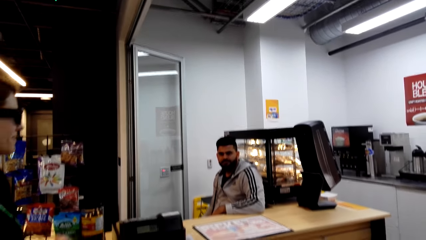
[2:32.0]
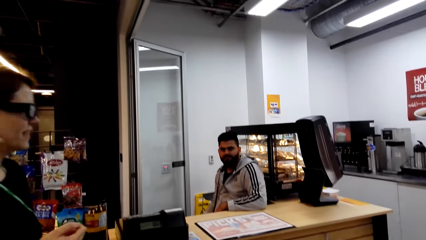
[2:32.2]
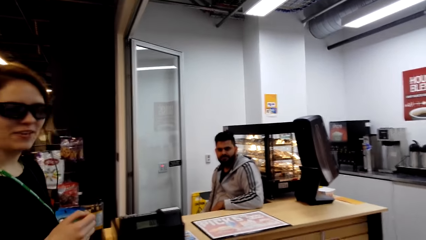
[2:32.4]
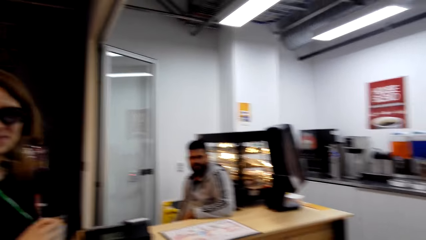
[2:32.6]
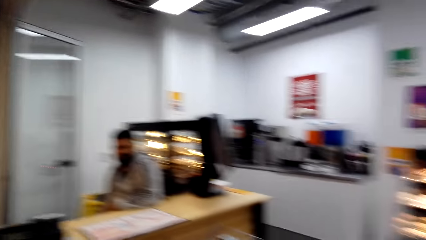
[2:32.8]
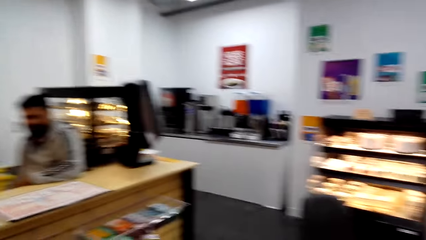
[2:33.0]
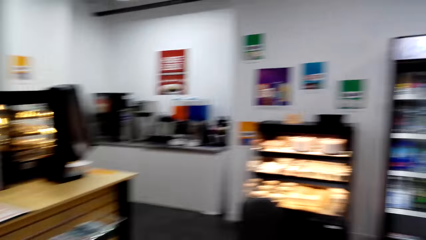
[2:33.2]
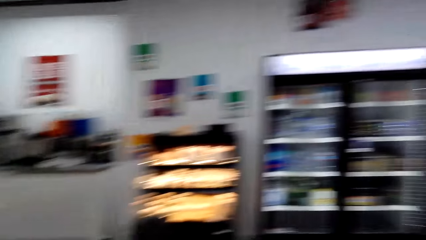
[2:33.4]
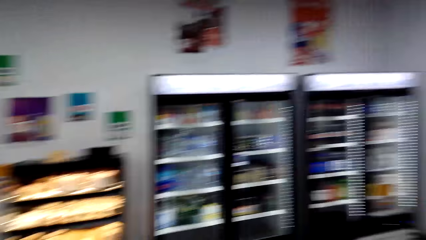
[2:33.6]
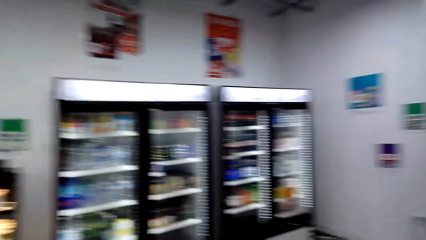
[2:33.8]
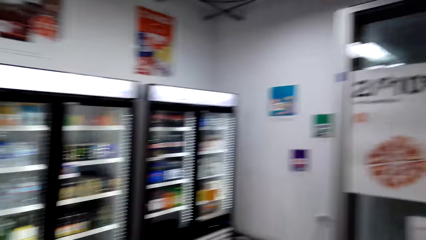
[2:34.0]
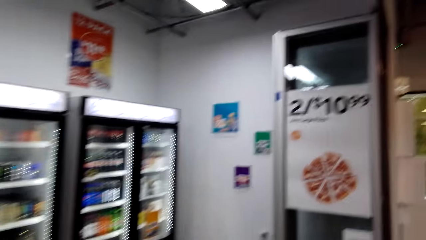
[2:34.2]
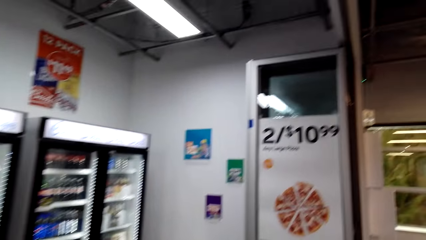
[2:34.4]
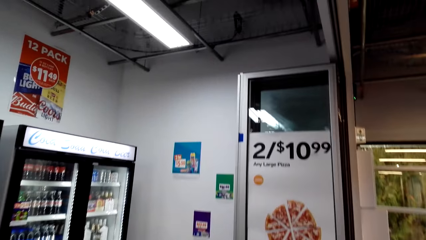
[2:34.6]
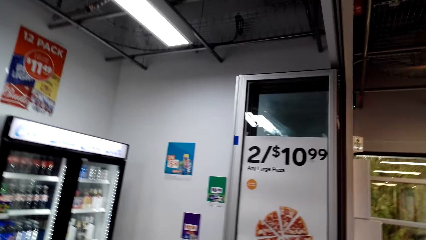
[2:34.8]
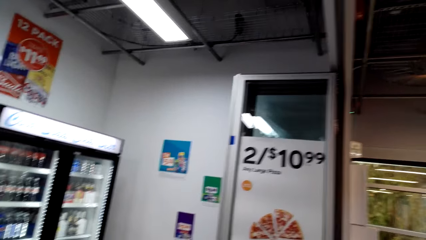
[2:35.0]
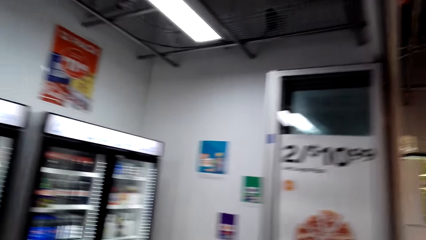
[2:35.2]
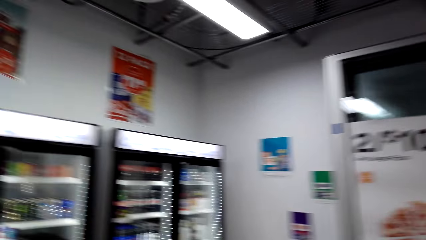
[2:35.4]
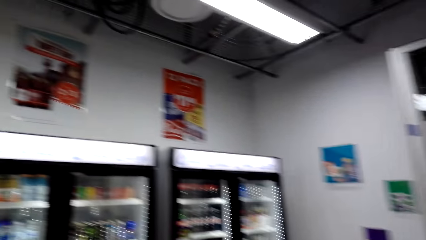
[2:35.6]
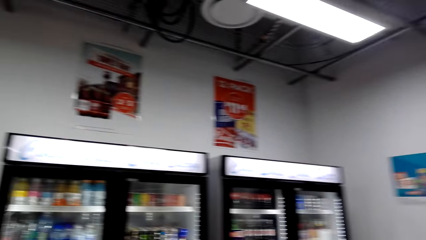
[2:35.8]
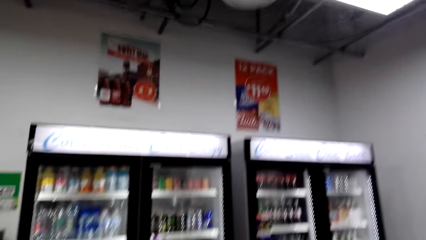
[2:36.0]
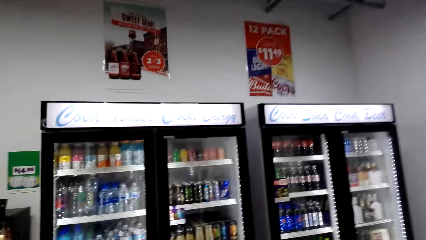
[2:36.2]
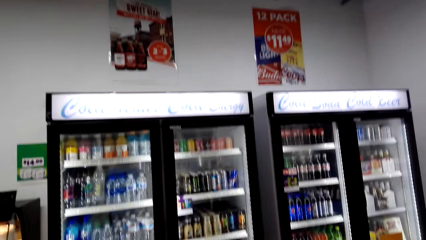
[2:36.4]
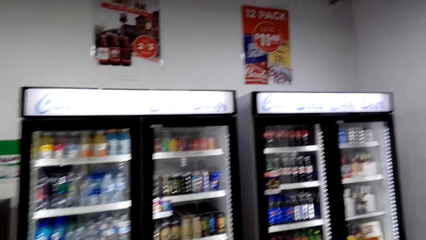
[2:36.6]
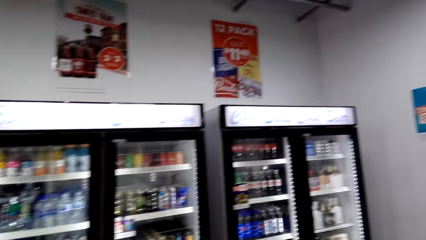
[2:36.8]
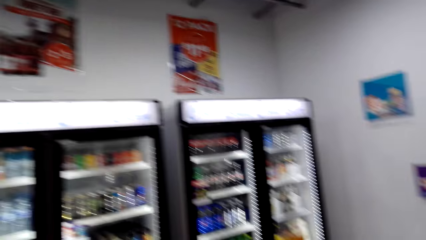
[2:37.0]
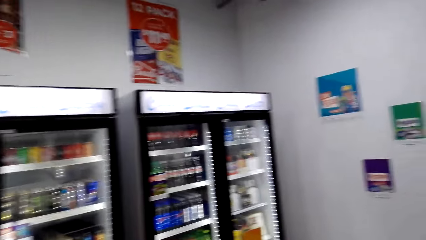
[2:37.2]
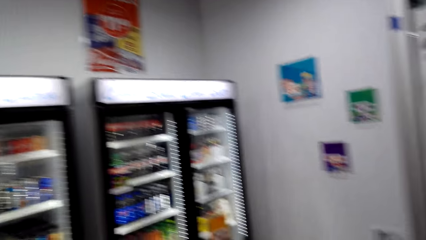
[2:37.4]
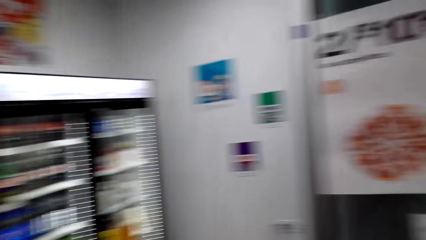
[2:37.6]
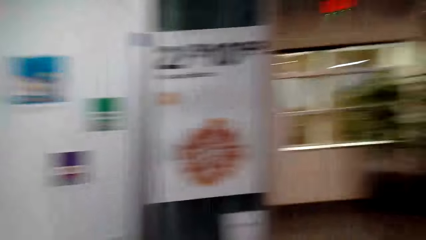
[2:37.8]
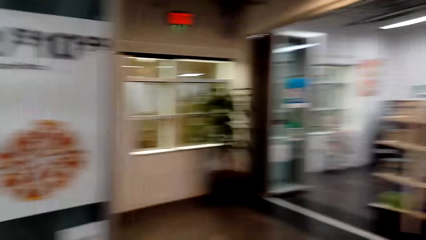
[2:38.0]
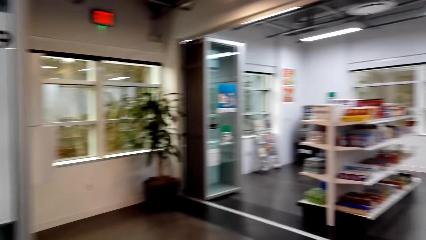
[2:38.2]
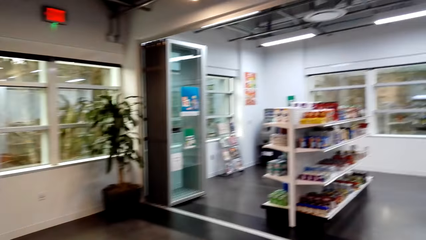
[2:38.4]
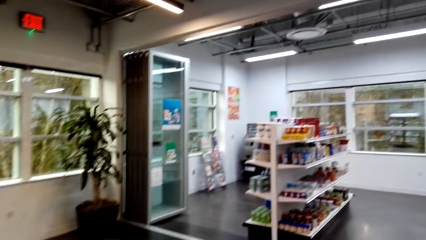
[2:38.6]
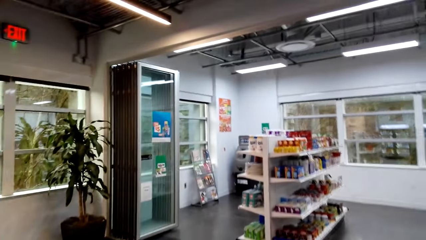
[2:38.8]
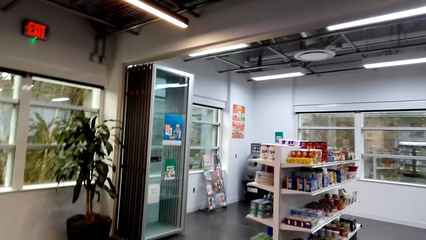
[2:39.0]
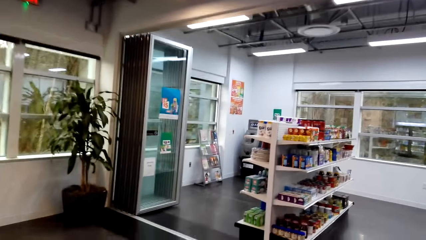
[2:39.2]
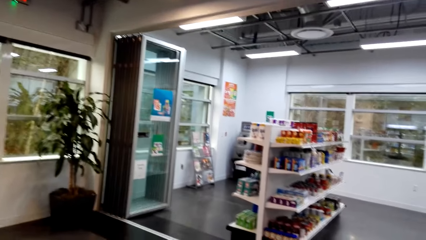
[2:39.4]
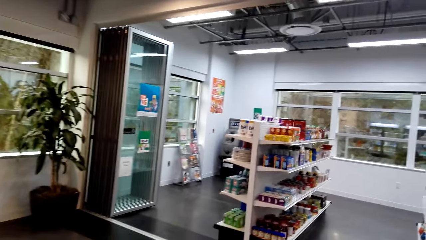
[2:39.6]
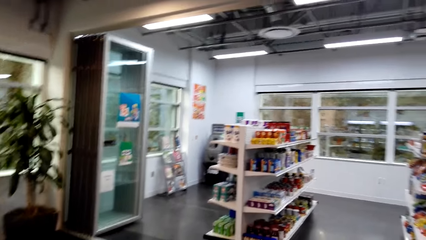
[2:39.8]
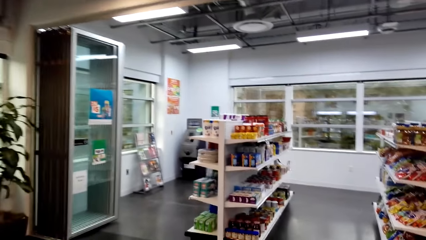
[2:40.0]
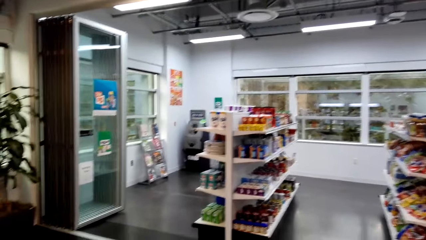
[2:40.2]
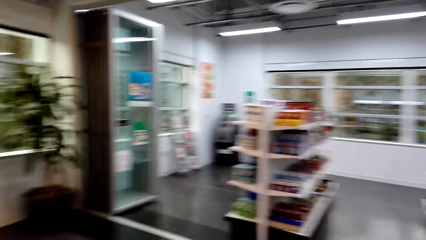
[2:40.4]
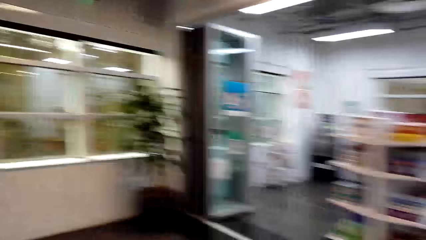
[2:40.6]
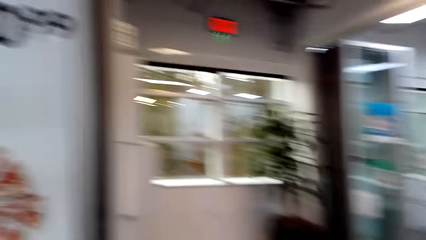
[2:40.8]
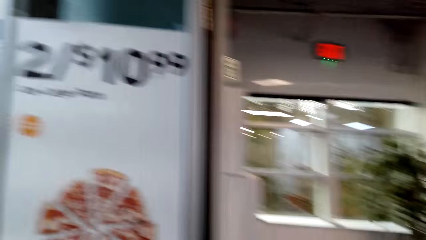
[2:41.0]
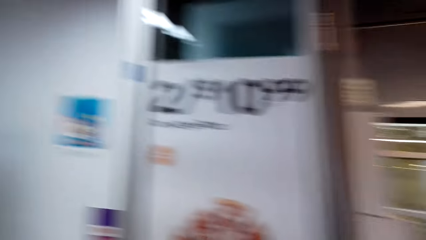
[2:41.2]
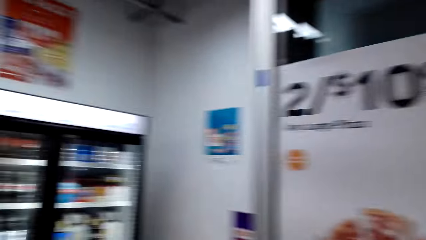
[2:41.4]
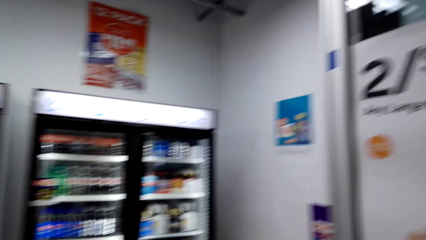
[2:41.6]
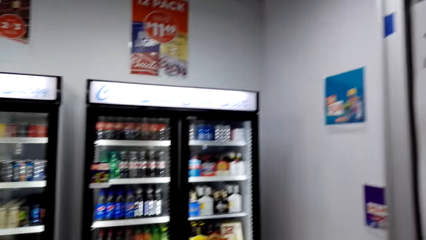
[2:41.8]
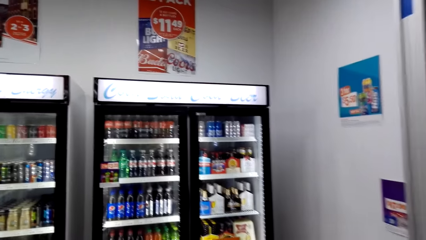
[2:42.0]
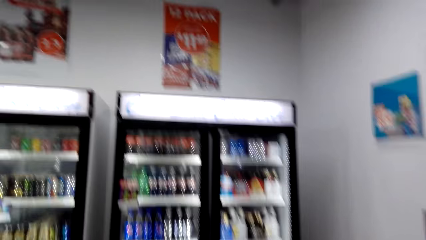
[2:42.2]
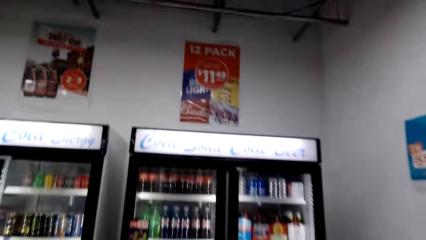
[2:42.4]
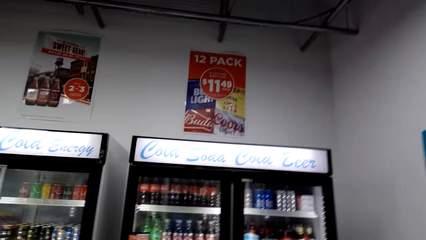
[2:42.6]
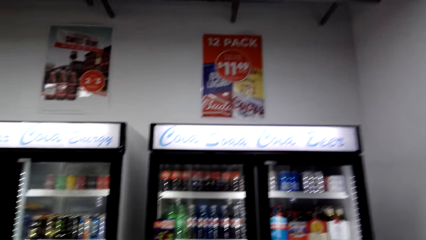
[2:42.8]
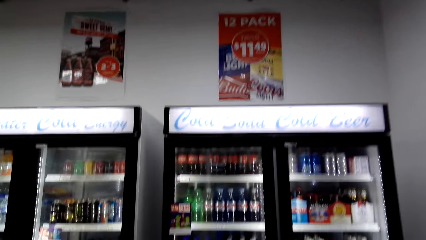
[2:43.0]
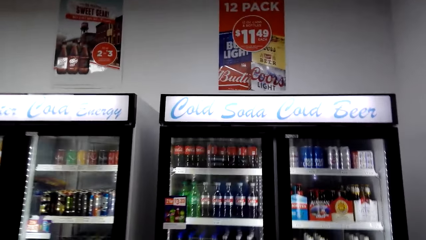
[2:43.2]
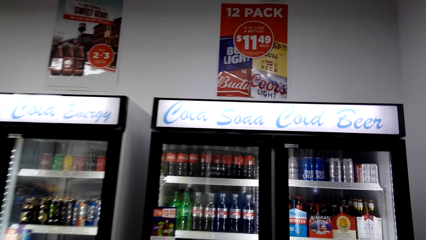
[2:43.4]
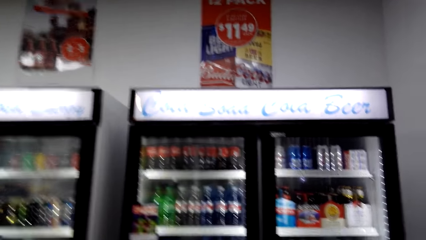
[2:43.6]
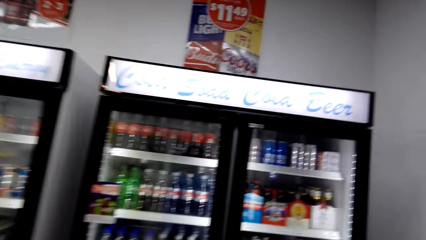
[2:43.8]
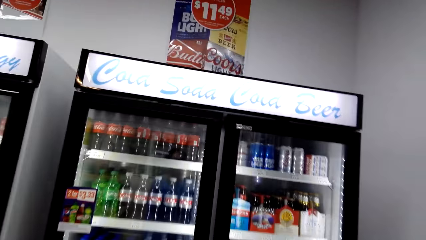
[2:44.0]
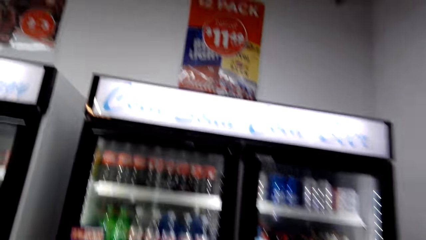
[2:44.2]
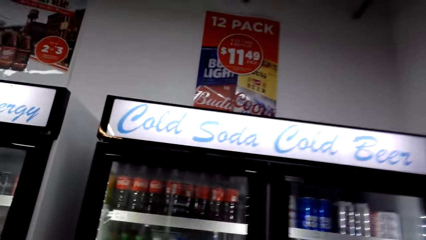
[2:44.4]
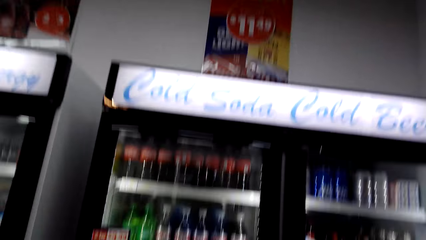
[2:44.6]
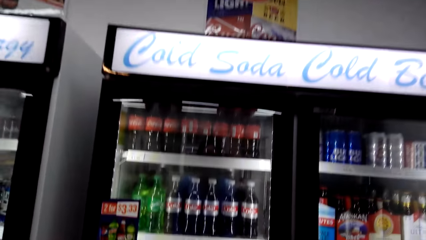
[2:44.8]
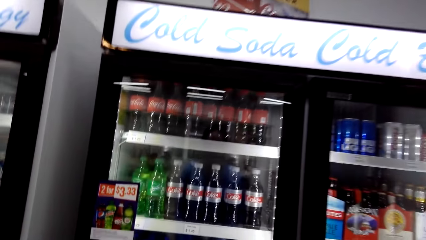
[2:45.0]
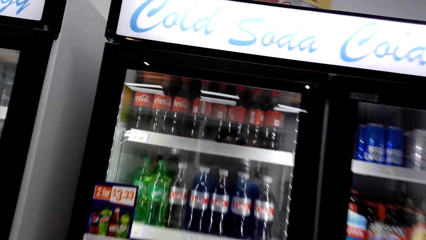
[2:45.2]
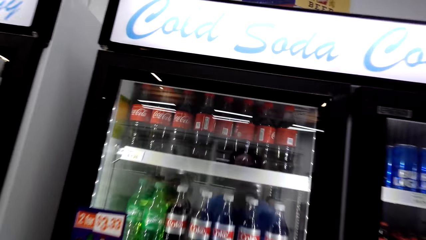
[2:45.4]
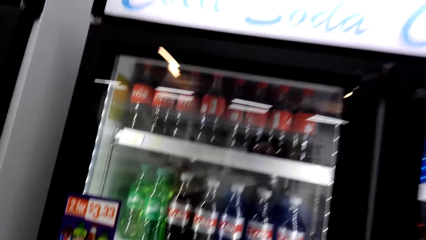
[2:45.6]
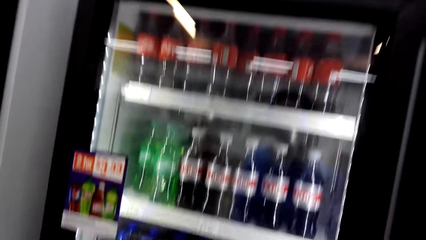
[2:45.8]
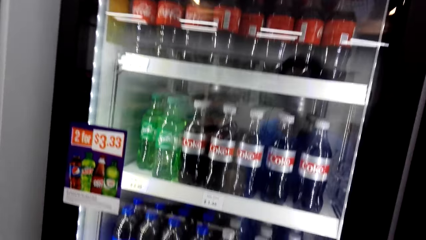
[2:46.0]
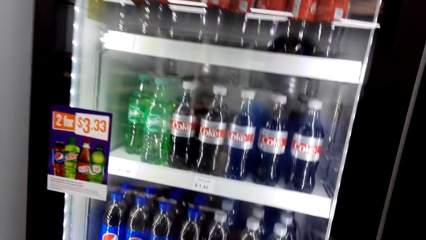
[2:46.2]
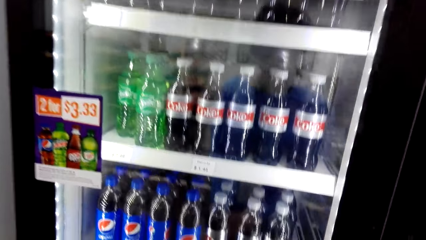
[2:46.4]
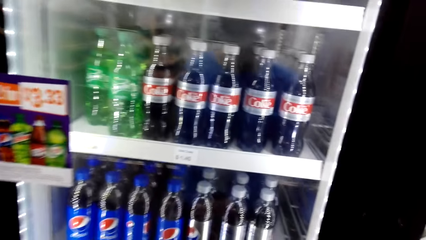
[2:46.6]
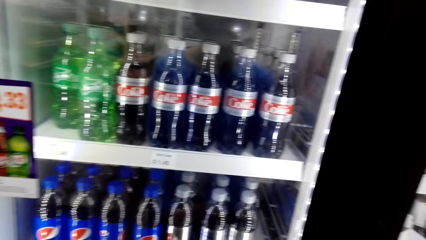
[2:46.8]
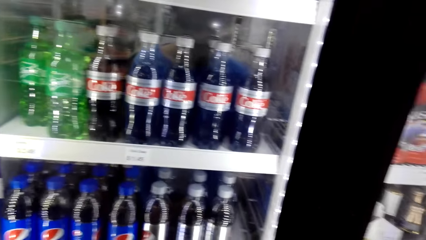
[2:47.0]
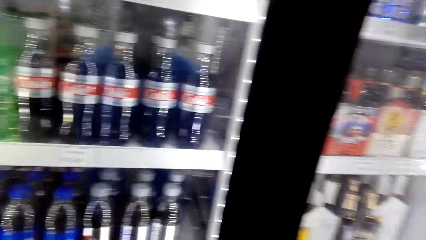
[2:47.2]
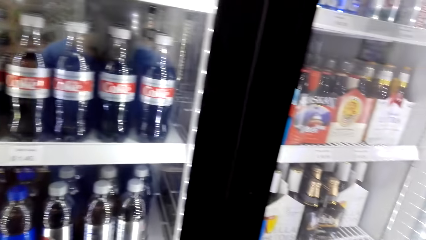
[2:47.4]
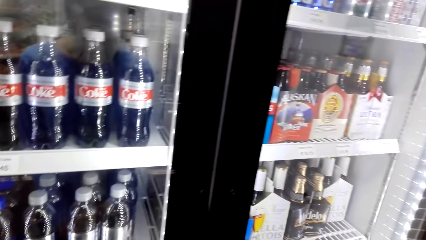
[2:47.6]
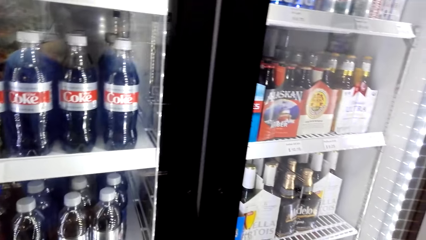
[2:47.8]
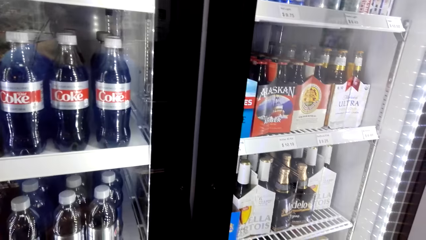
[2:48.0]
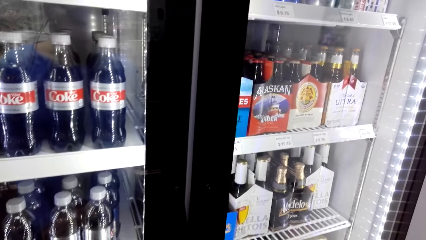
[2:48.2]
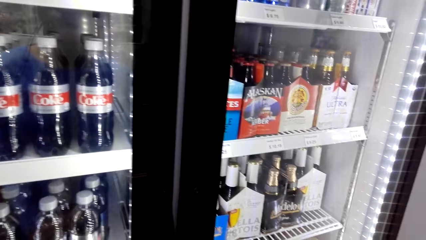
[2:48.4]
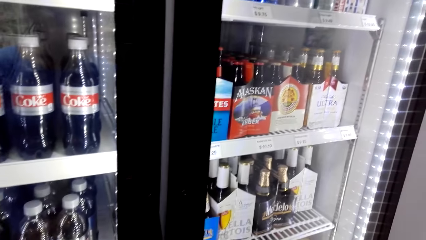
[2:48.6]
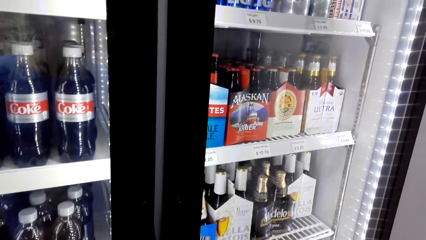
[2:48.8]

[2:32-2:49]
The camera wearer looks around a supermarket. They walk around the supermarket. They look around the supermarket. They walk around the supermarket. They look around a fridge.
